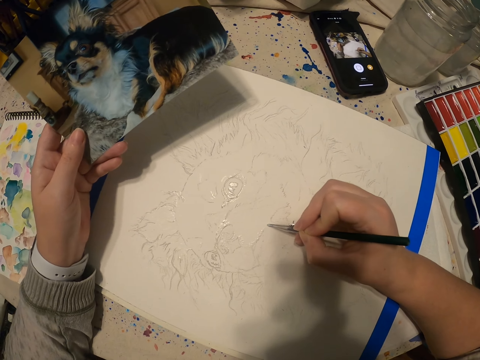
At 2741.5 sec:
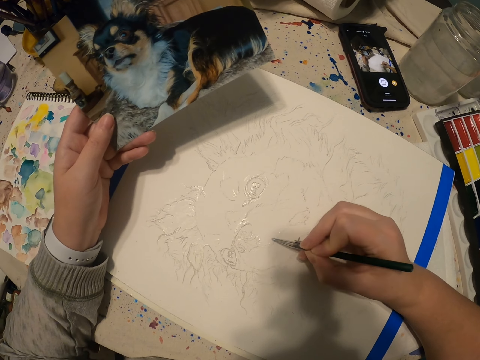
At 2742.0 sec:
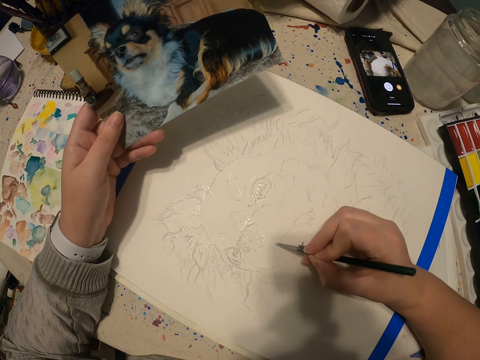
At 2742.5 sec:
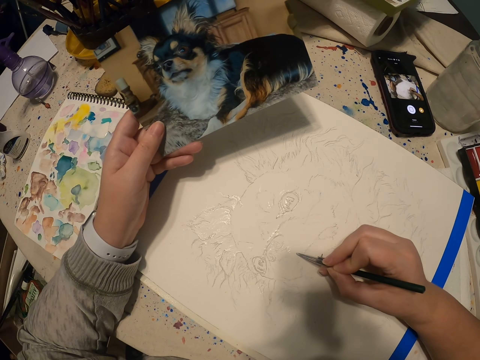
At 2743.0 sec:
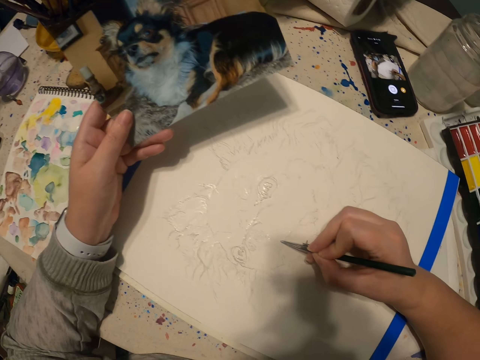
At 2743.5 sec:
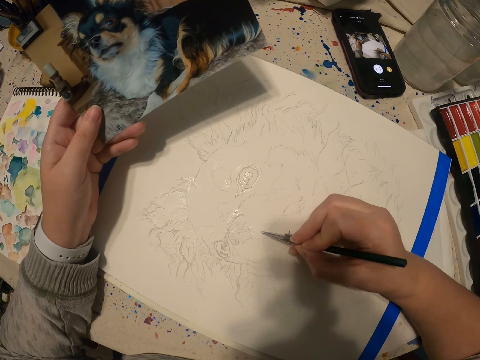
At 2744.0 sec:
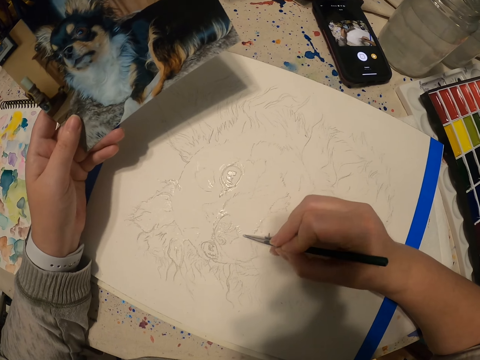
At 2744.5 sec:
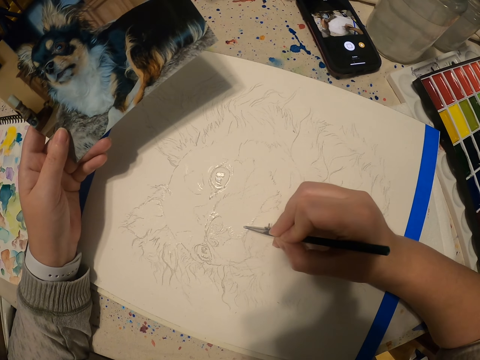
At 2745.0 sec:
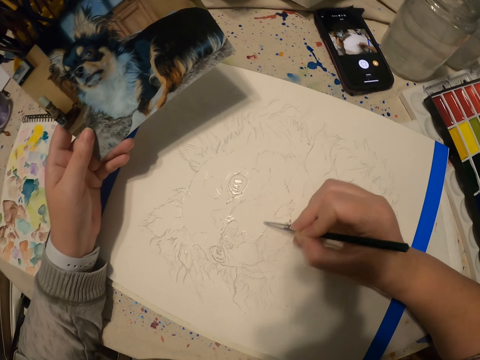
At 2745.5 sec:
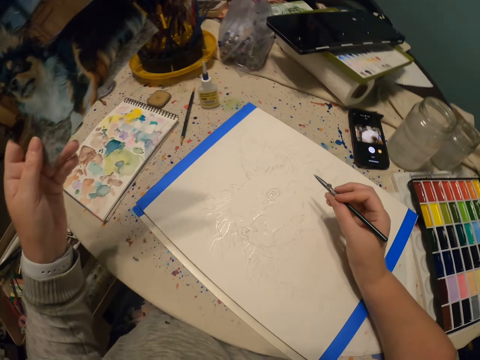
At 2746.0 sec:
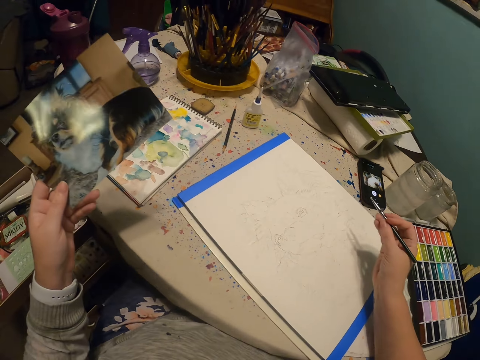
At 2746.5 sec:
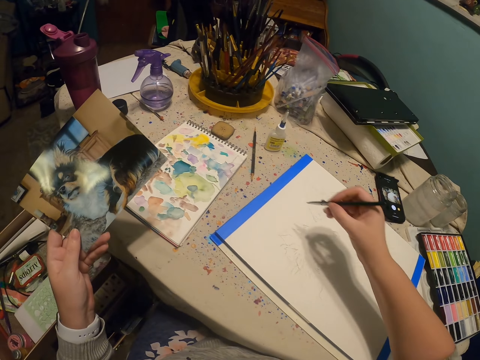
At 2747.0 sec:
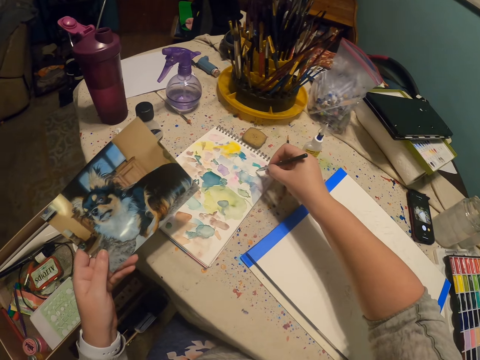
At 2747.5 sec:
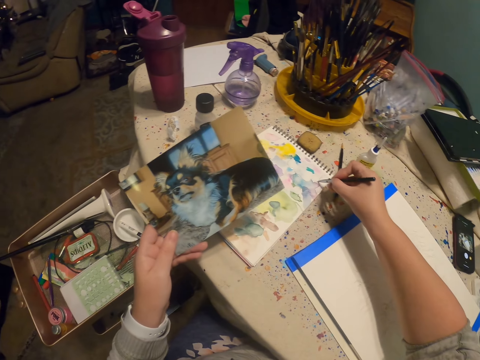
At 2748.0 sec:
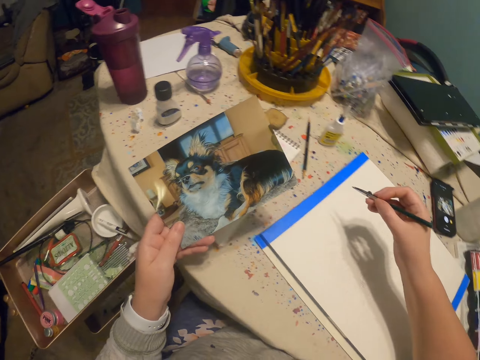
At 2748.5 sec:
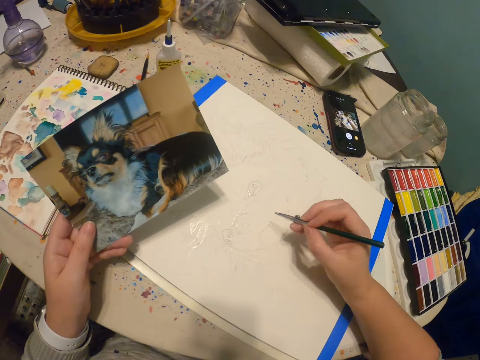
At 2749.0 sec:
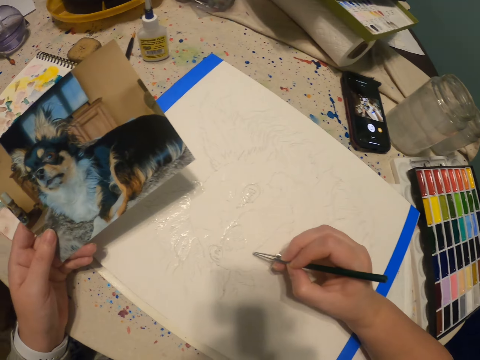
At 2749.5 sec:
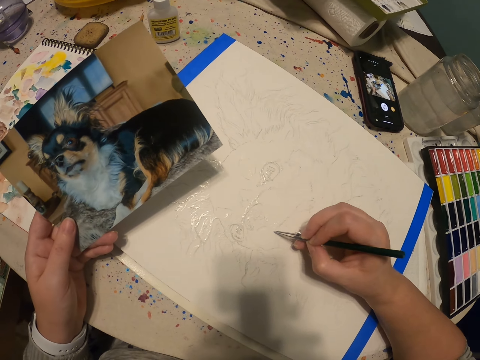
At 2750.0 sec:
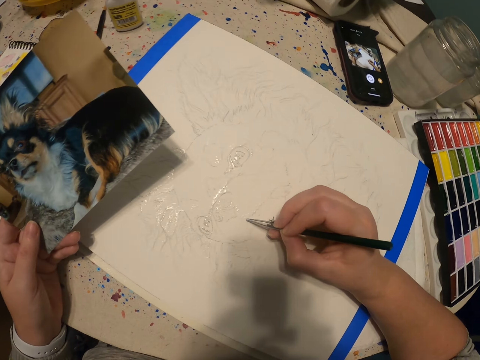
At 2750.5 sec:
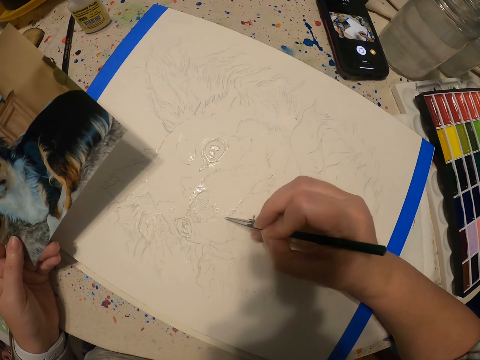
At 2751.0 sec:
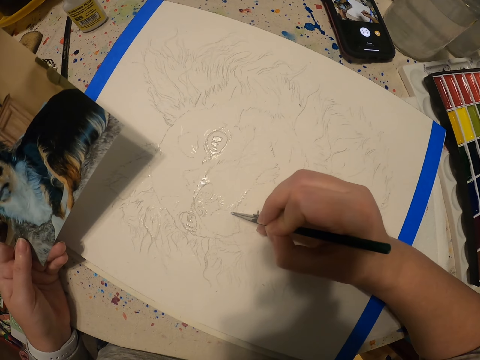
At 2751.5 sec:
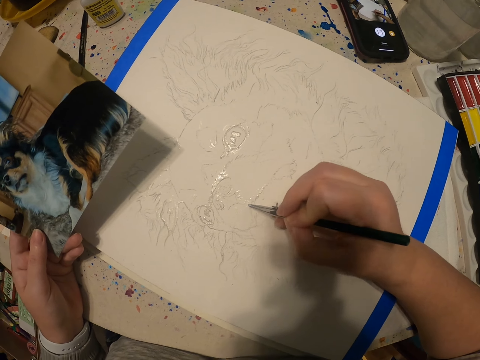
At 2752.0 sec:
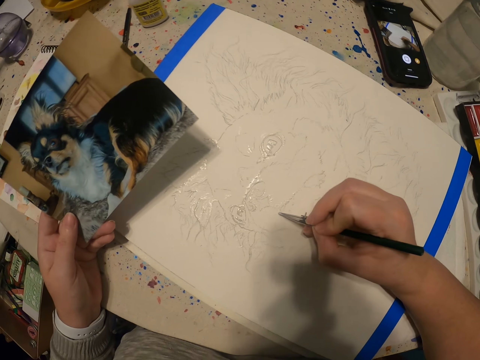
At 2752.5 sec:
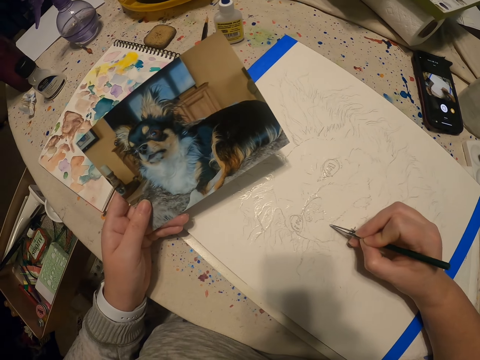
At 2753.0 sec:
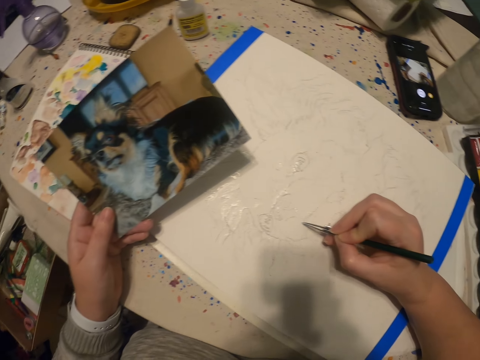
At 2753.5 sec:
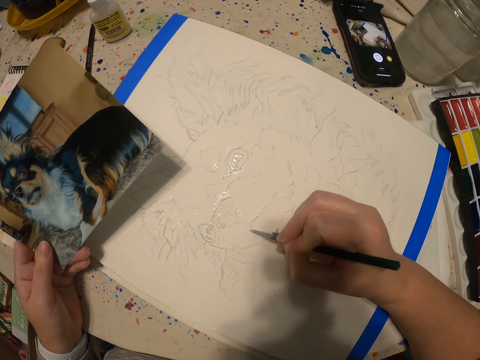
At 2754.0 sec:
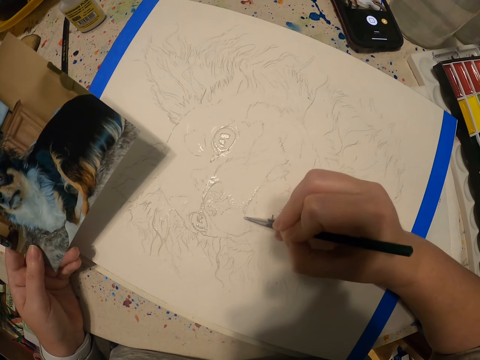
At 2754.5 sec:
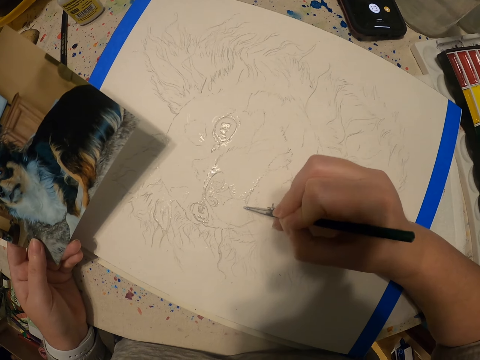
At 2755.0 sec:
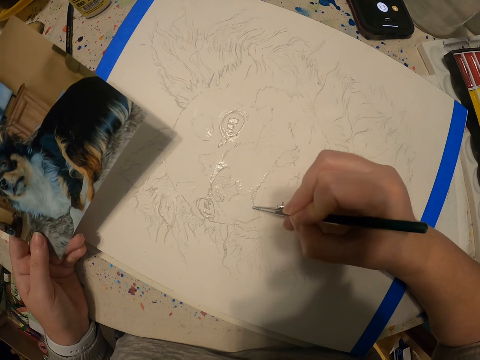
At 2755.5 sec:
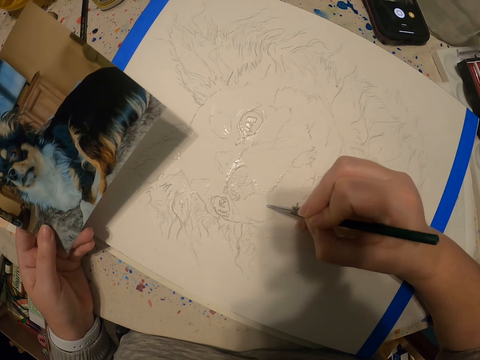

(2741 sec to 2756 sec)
The camera wearer leans back. They add paint to the paintbrush in the paint on the book. They draw a picture with a pen on the paper.

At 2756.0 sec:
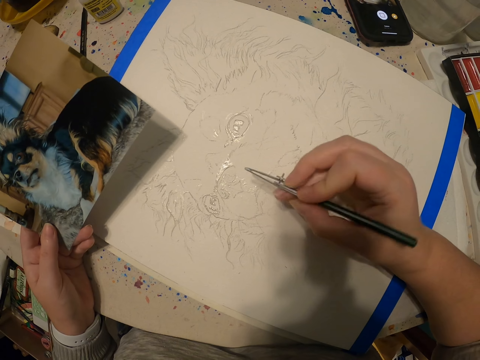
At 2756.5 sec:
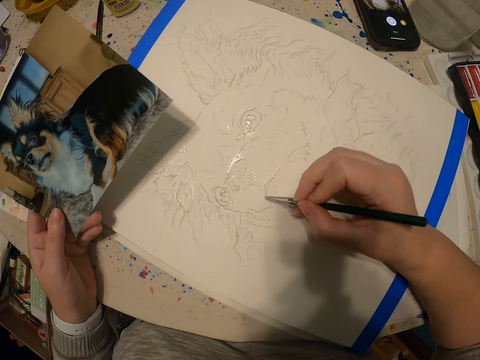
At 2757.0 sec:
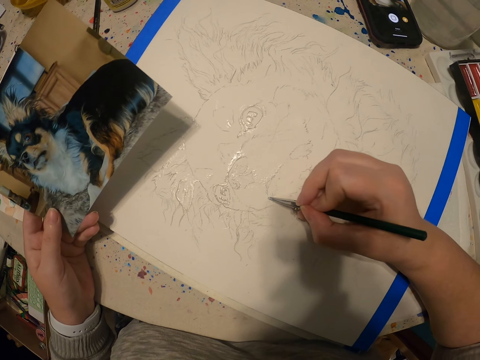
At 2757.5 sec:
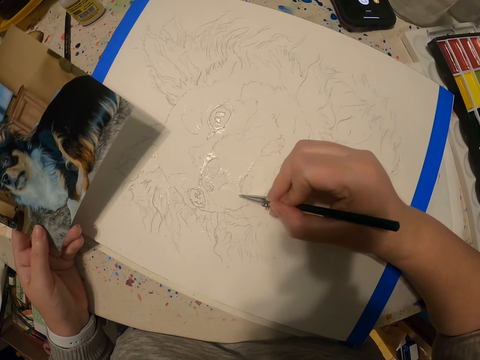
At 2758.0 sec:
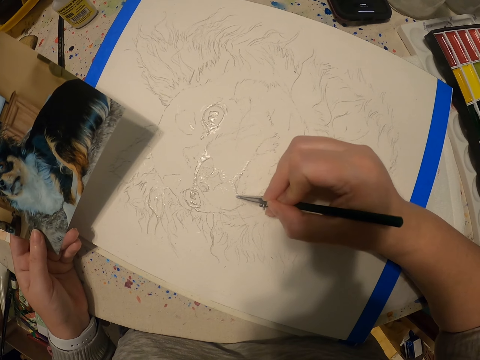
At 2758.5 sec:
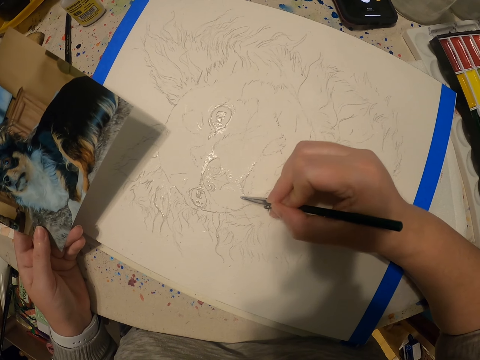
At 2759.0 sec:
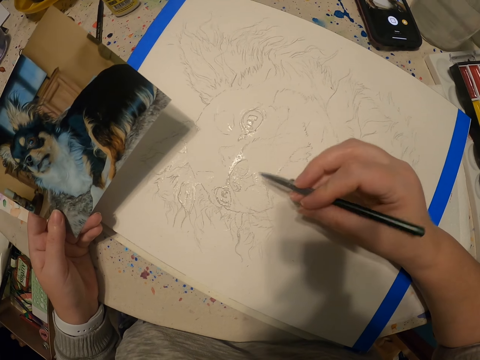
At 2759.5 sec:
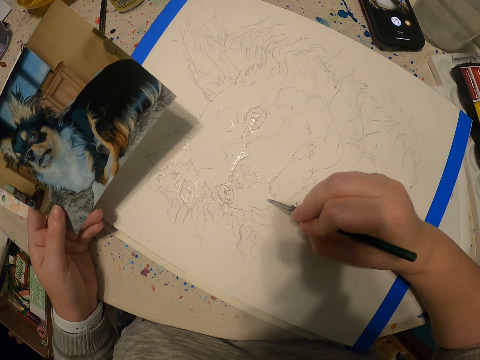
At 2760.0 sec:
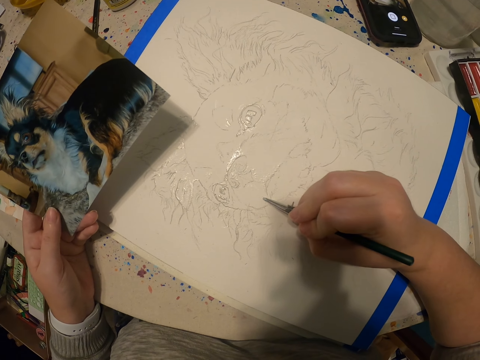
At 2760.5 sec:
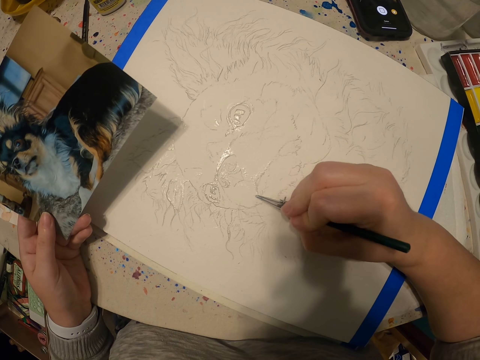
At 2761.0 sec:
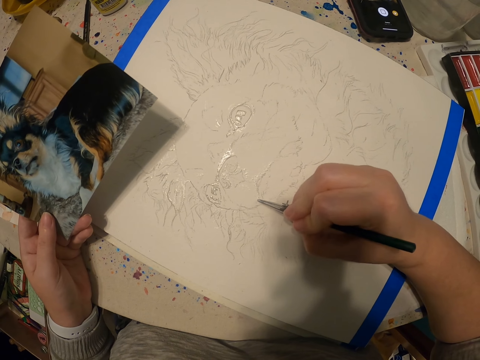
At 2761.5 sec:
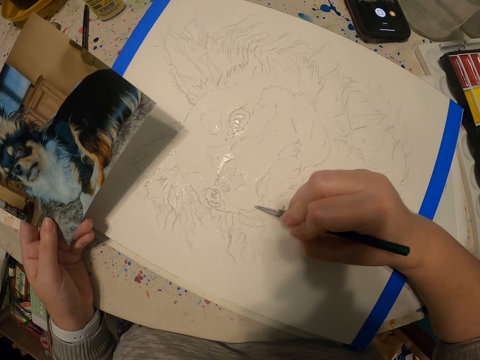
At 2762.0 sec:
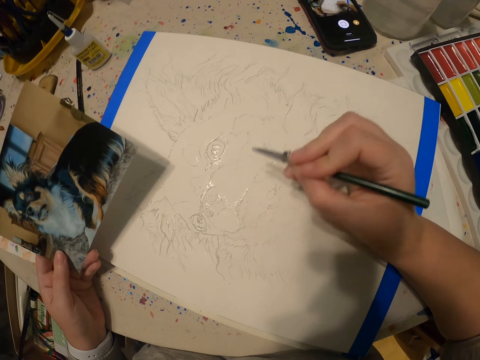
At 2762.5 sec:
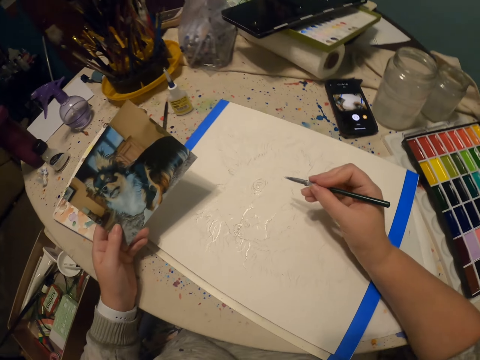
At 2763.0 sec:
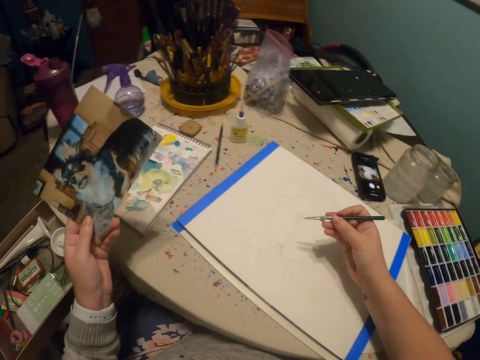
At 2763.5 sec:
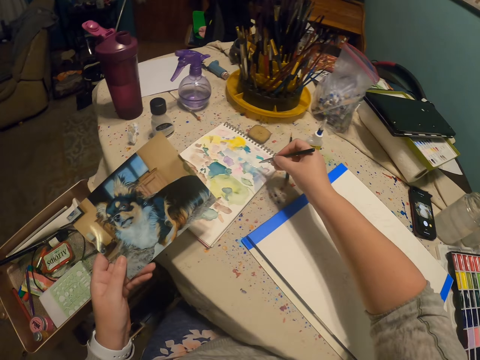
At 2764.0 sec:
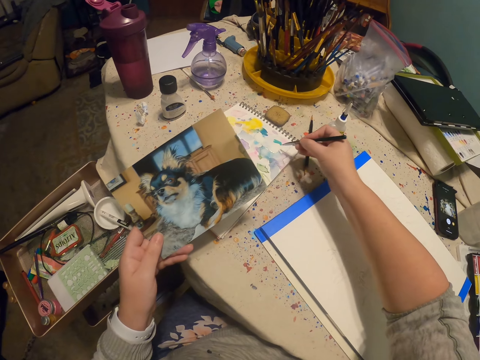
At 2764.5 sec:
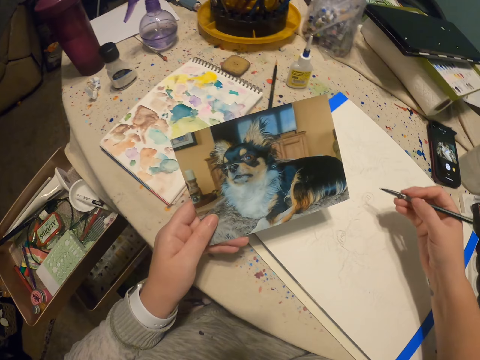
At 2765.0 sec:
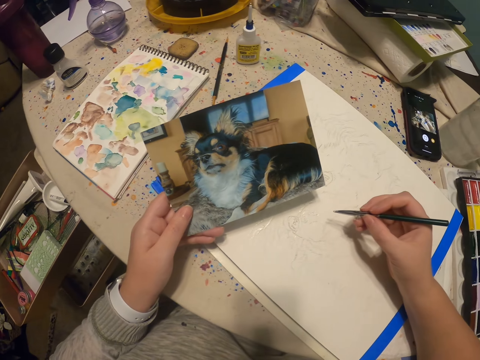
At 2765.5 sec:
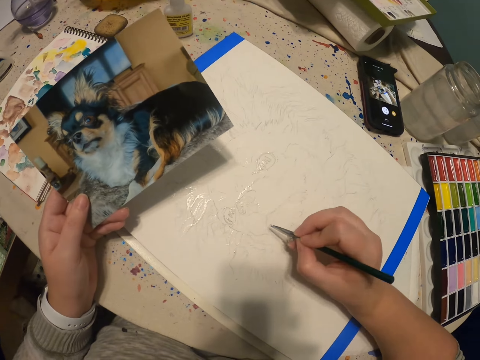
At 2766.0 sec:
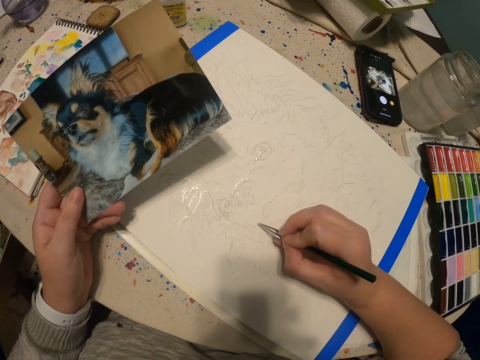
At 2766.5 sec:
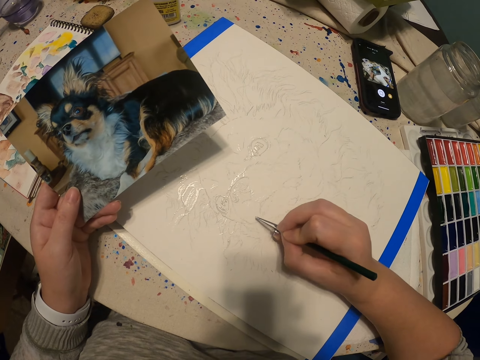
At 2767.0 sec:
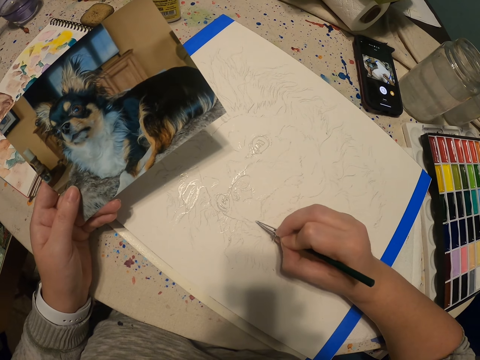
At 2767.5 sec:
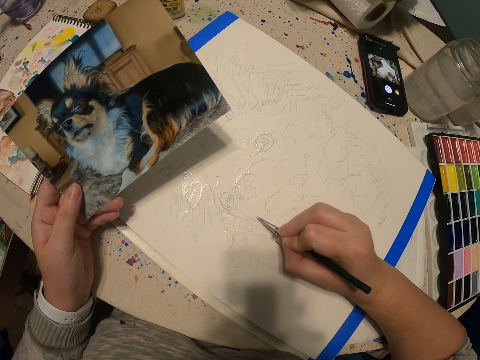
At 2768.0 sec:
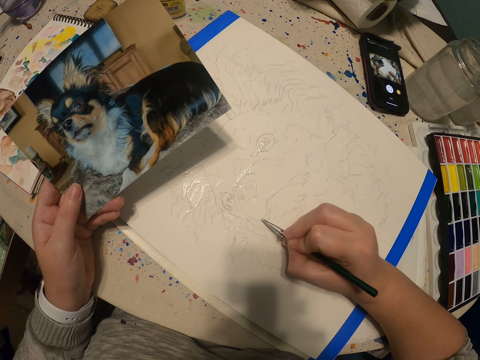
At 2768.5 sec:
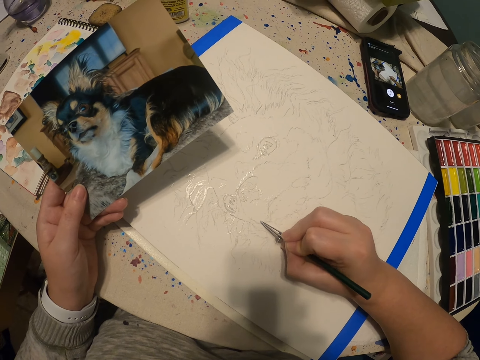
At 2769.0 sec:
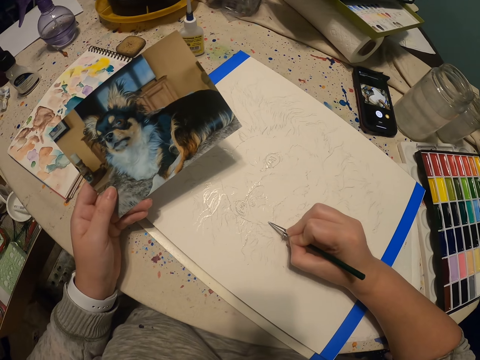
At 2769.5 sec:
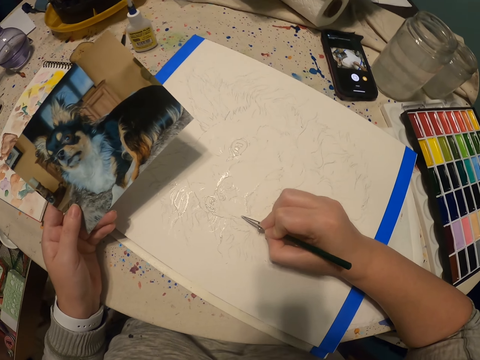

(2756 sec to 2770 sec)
The camera wearer adjusts hands. They add paint to the paintbrush in the paint on the book. They draw a picture with a pen on the paper.
